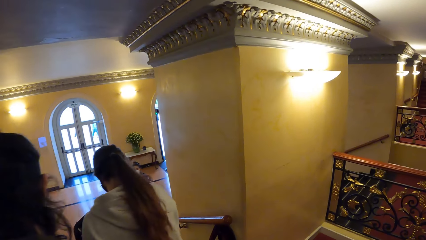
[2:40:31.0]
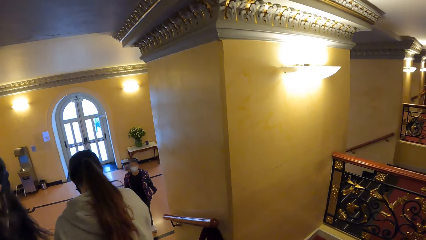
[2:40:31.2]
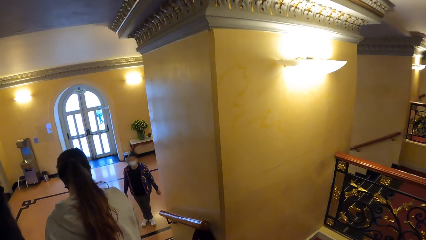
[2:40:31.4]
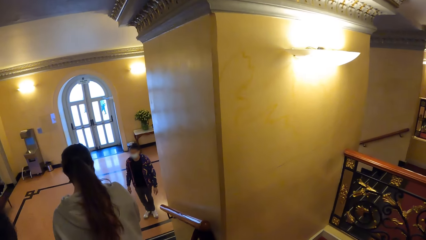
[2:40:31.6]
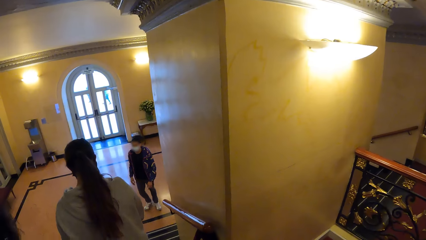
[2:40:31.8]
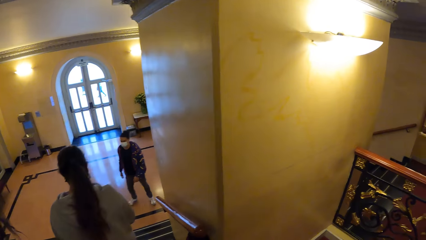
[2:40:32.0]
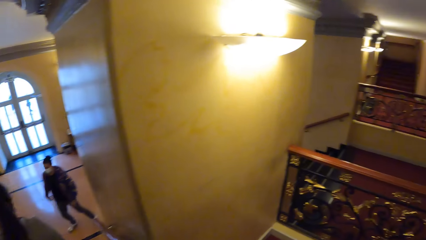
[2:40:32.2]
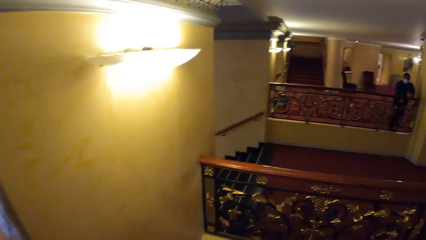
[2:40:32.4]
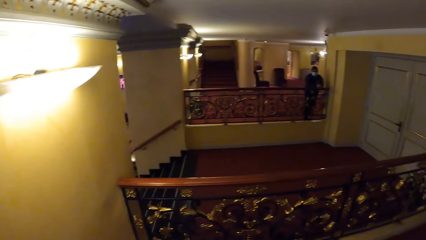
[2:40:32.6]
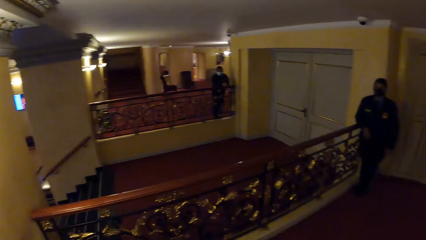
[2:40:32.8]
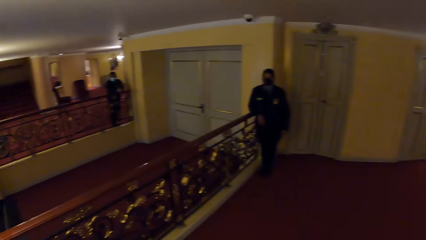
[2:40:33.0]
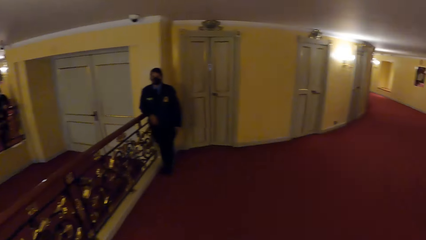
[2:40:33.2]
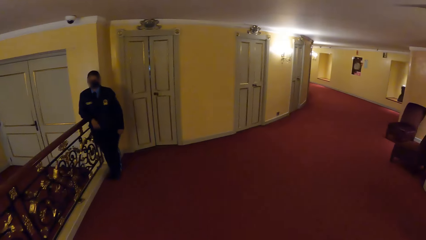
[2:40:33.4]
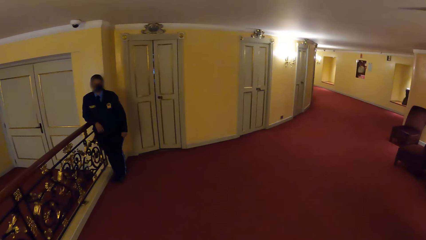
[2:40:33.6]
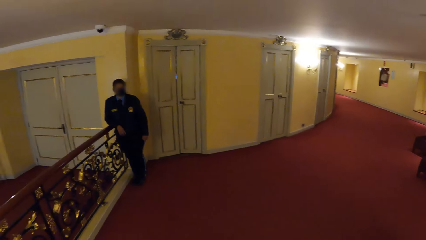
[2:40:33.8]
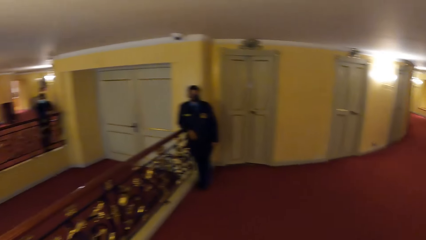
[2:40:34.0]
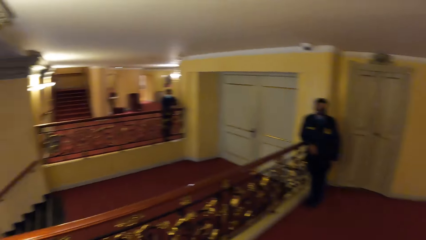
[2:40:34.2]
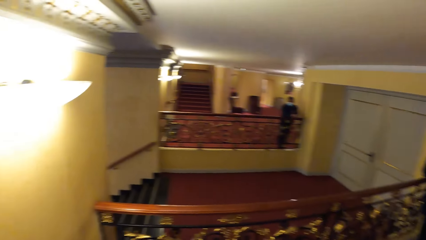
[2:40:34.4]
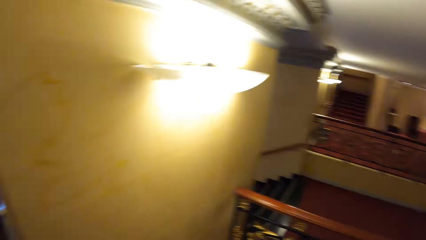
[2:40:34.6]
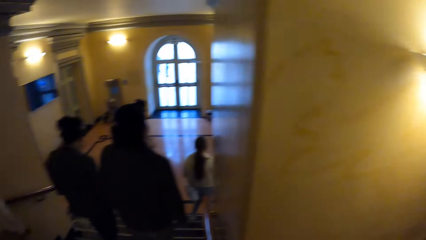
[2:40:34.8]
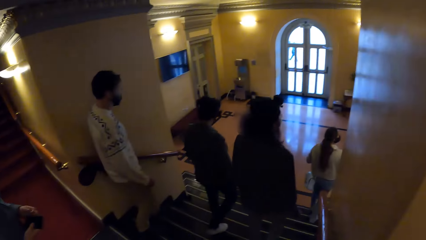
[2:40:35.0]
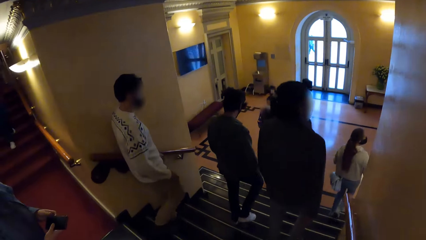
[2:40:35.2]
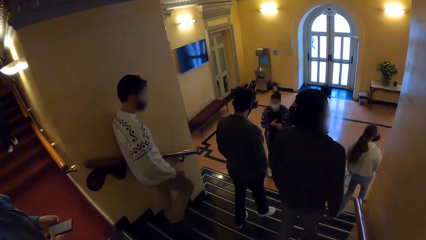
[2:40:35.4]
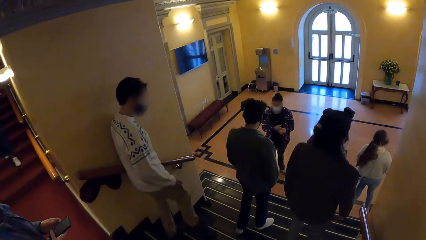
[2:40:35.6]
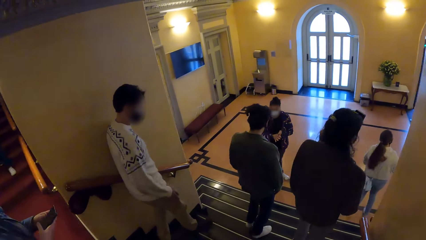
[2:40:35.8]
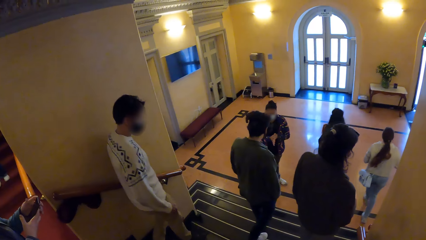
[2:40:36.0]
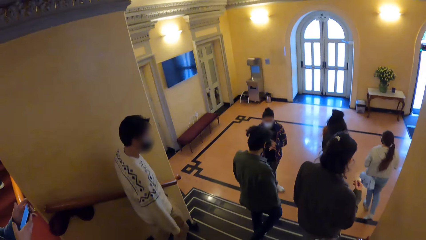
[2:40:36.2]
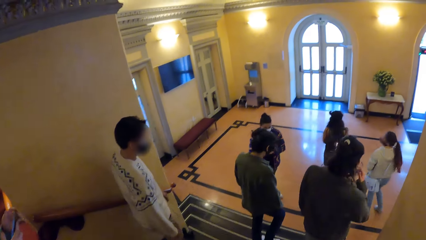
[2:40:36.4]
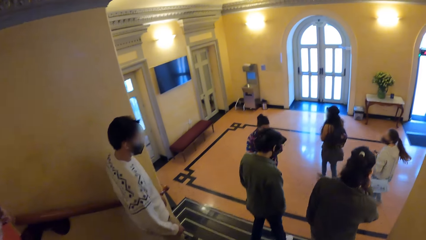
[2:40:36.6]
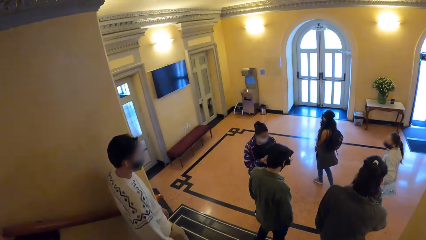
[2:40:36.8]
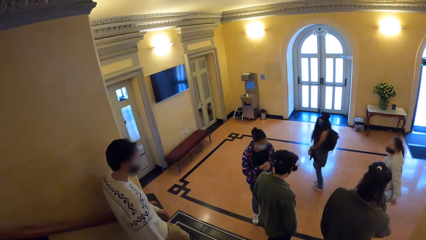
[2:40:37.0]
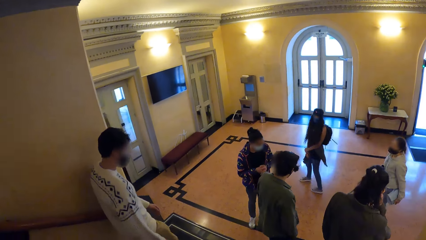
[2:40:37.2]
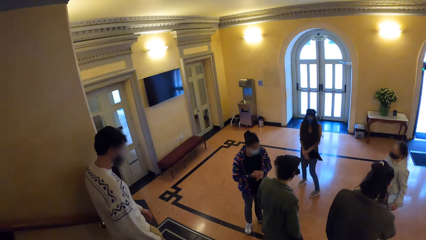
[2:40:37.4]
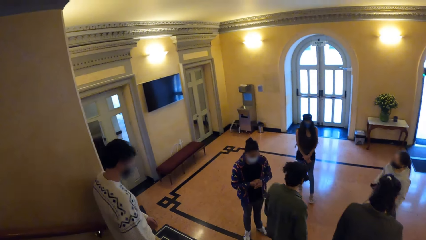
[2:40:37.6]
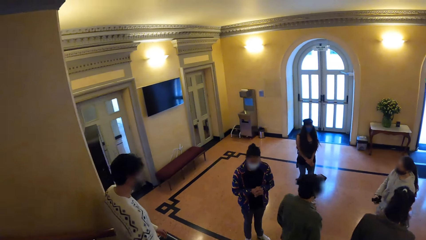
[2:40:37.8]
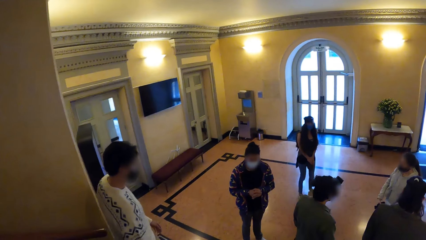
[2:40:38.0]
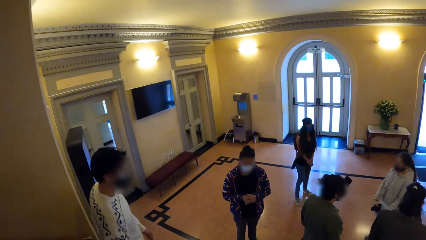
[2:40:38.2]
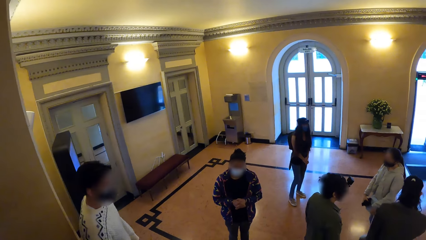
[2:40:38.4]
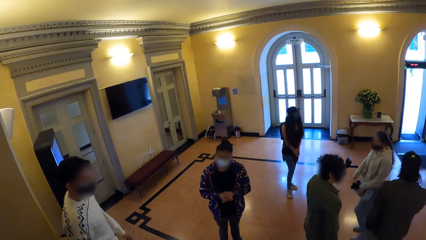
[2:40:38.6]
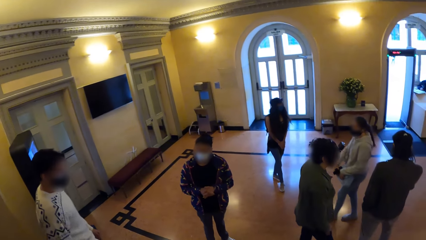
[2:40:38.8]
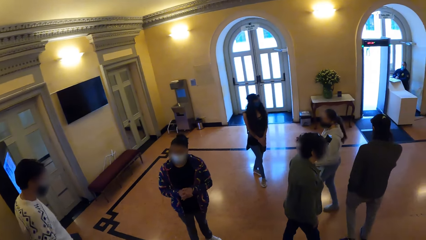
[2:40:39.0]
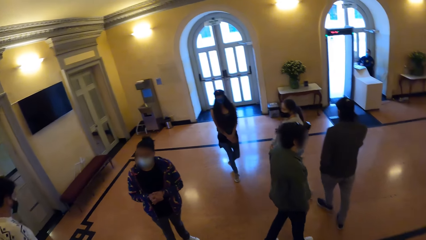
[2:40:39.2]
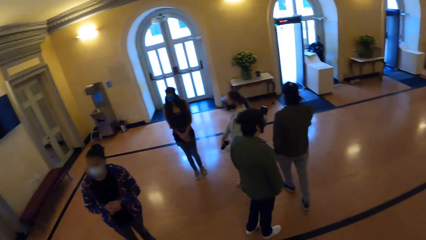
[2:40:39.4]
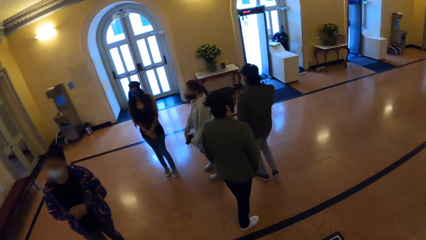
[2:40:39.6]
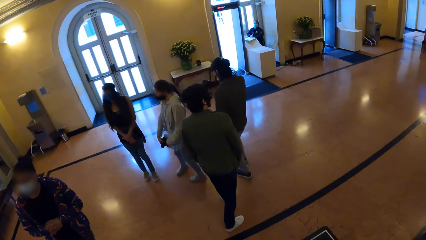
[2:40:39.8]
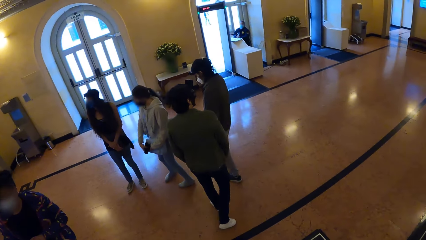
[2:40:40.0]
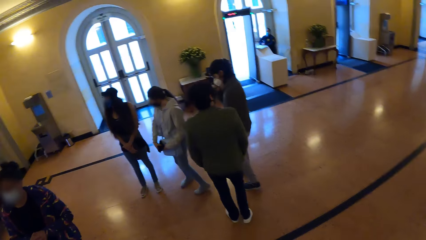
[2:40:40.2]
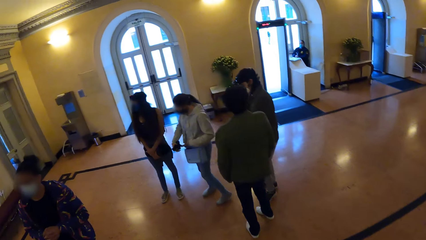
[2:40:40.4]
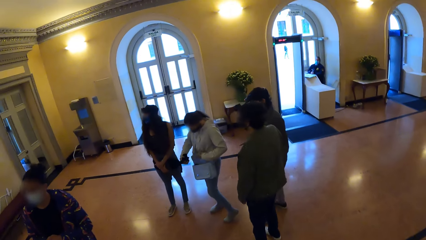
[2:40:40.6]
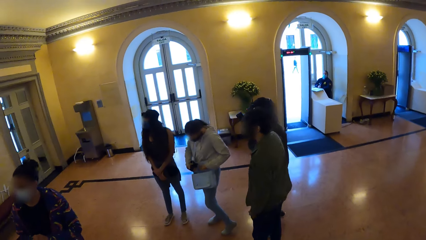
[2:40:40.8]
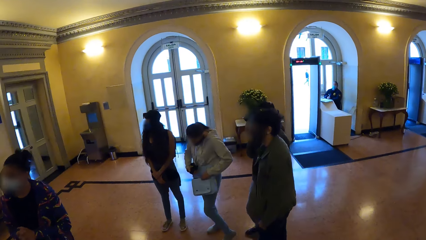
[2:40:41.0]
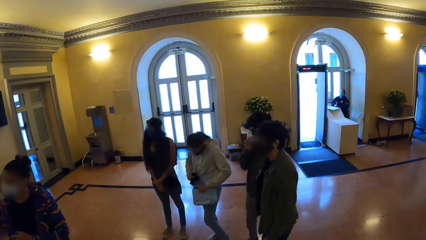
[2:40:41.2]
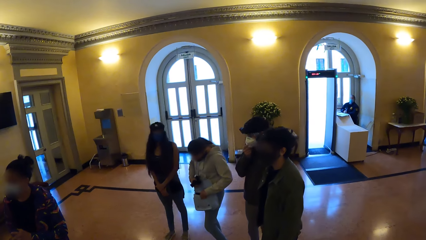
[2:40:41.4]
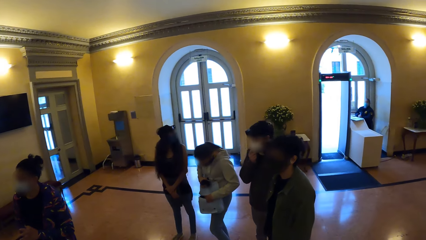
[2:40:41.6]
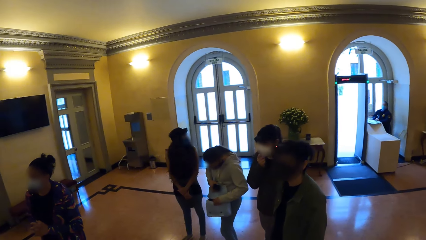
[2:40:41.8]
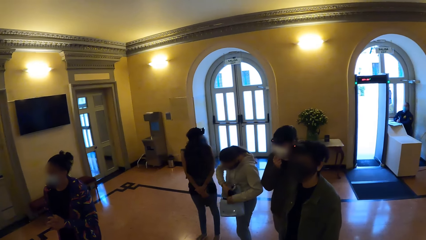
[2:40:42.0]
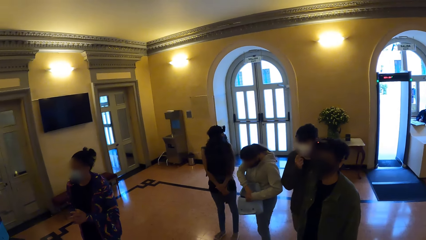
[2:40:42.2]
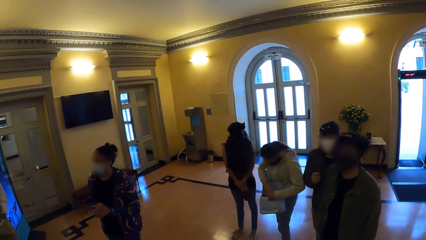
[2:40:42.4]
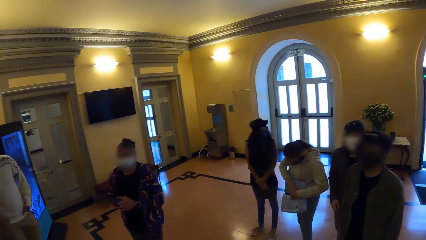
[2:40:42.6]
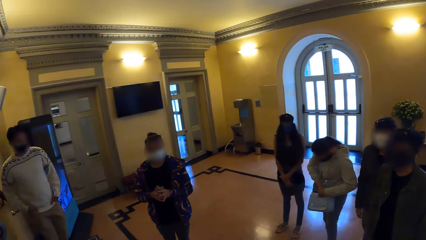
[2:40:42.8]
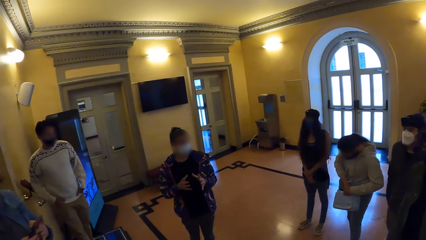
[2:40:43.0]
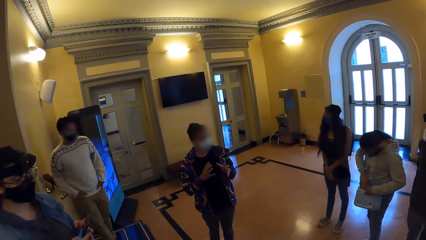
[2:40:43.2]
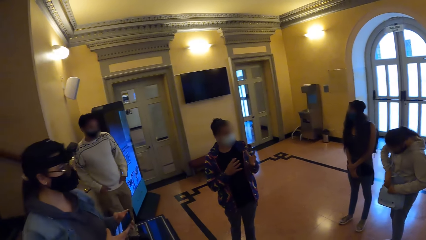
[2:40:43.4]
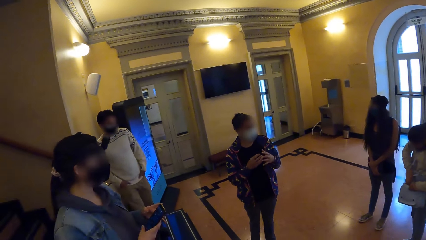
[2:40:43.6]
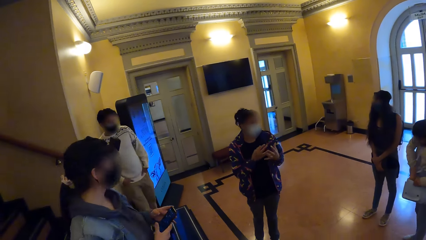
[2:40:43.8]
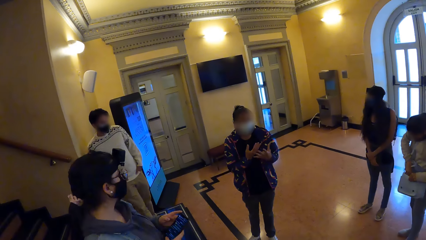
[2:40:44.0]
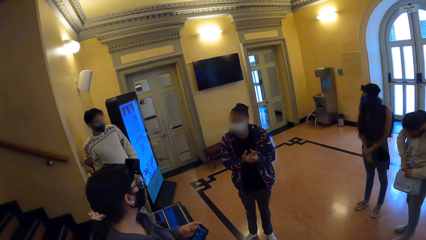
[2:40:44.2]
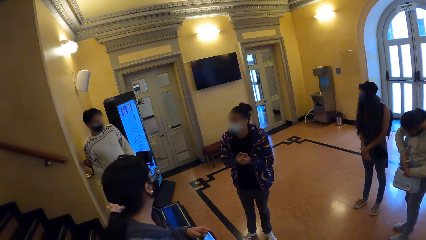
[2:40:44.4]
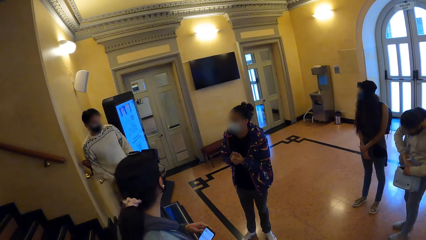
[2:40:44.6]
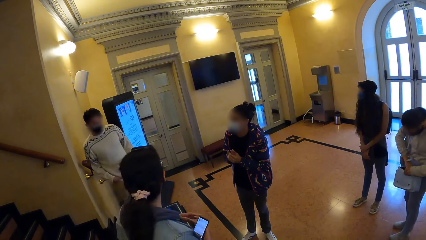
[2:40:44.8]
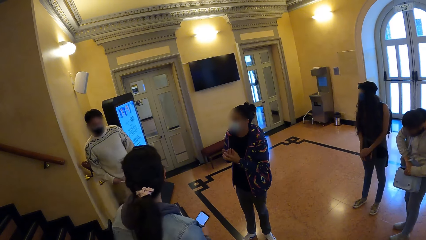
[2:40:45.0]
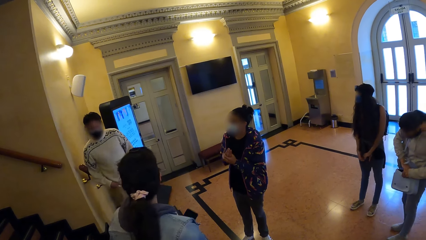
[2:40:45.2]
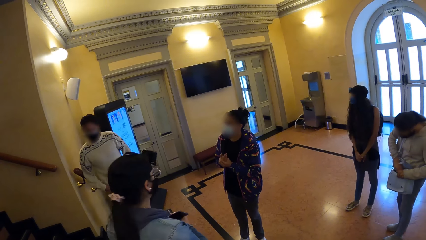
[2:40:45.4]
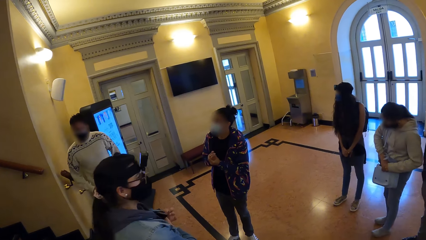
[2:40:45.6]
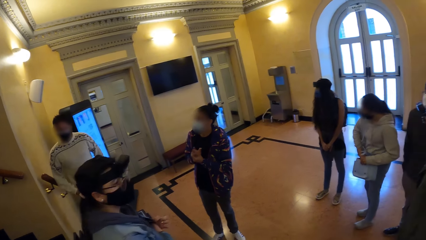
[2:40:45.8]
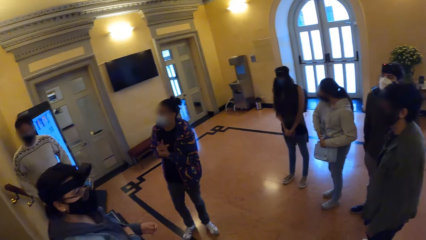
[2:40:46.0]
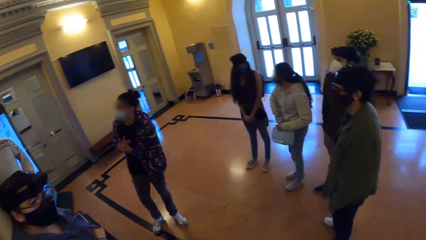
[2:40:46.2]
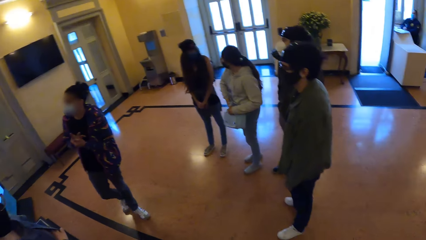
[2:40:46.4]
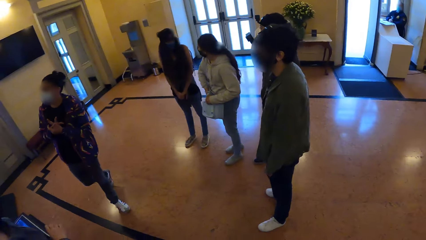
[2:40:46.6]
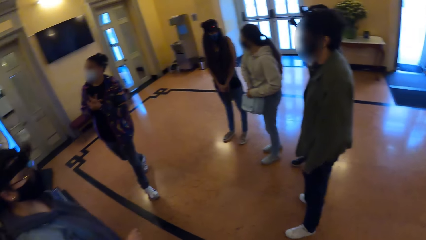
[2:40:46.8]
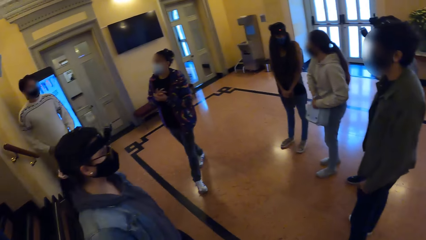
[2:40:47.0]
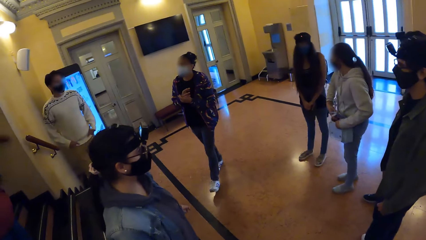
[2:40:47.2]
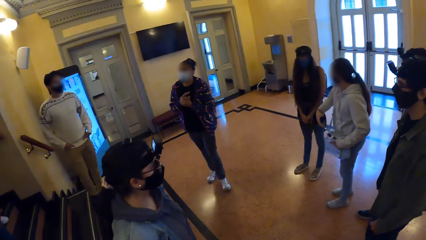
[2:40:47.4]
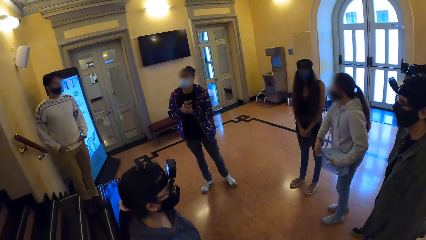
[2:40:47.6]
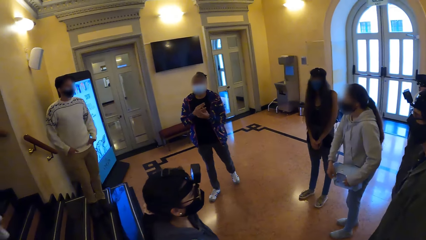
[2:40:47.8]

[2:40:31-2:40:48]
The camera wearer looks around. They walk down the stairs. A person rubs her hands against each other. The camera wearer walks down the stairs. They look around. The person talks to the team.
